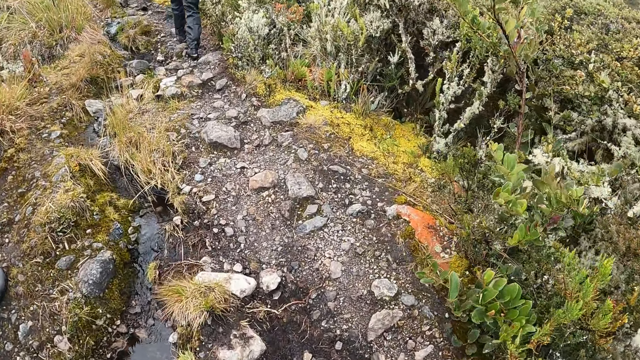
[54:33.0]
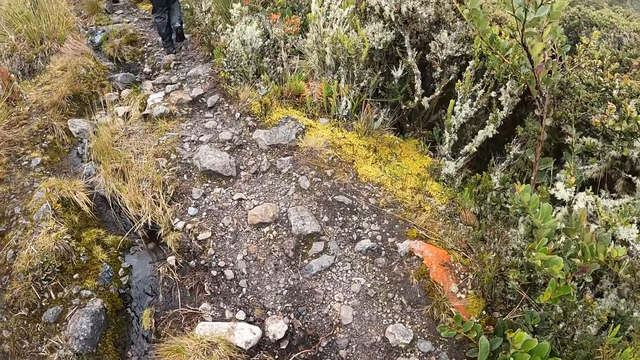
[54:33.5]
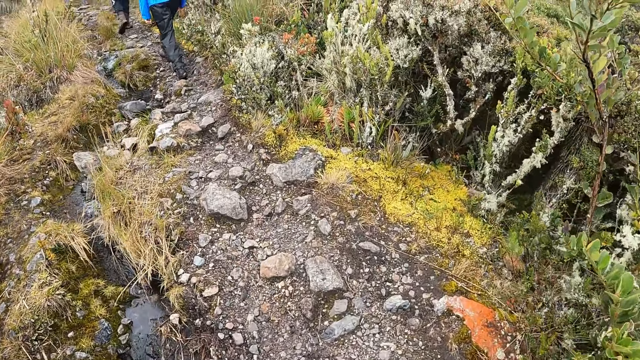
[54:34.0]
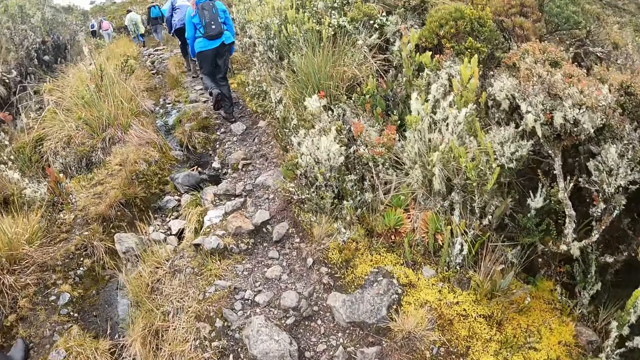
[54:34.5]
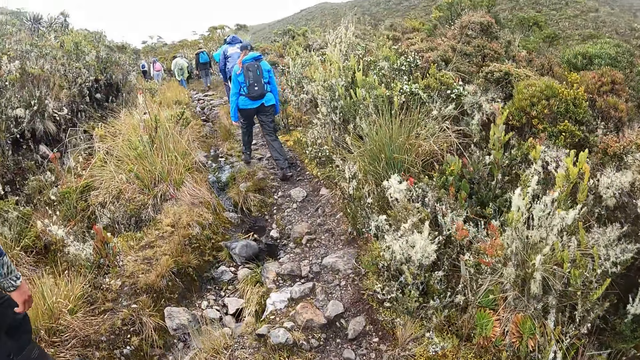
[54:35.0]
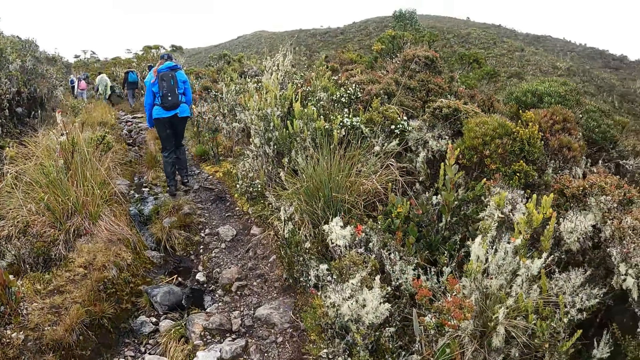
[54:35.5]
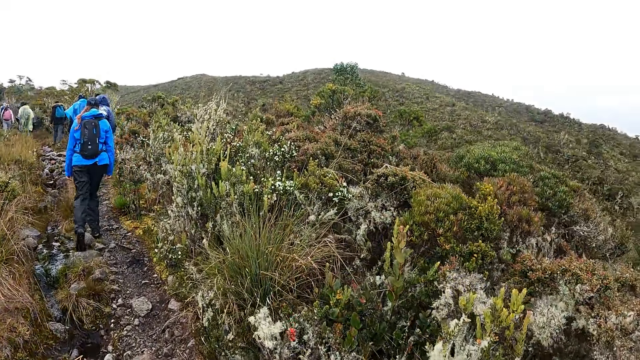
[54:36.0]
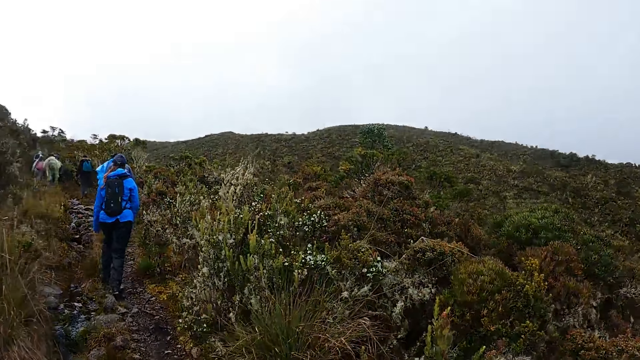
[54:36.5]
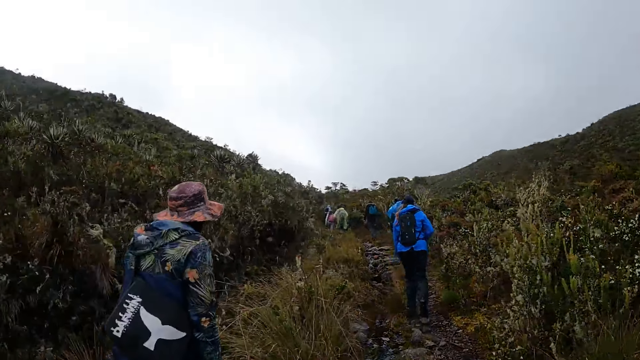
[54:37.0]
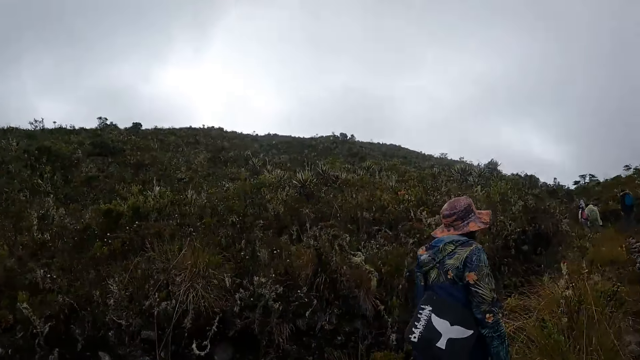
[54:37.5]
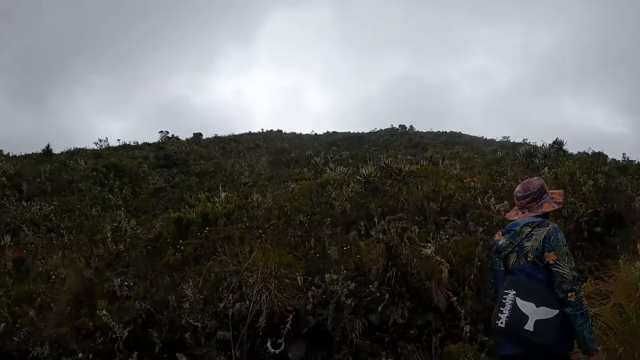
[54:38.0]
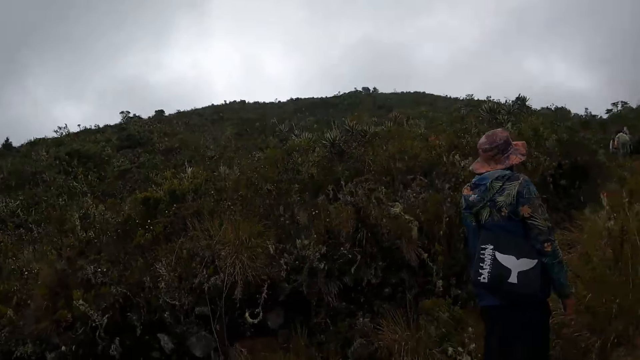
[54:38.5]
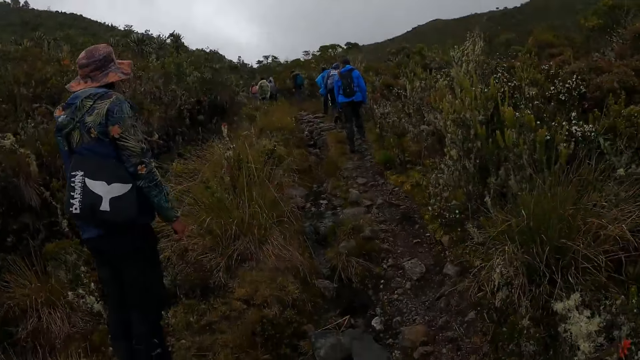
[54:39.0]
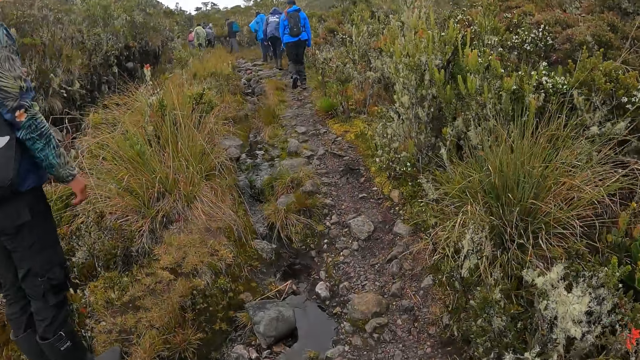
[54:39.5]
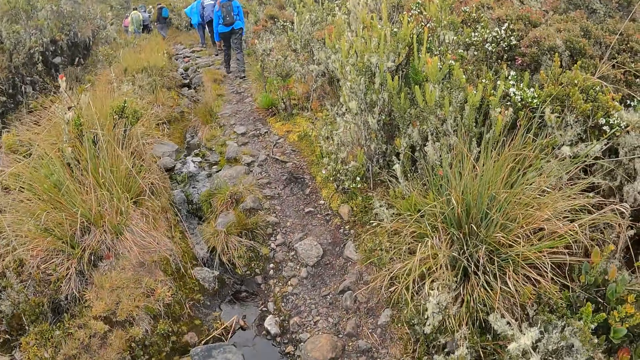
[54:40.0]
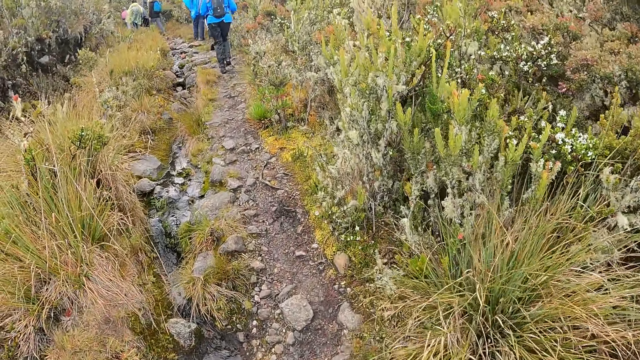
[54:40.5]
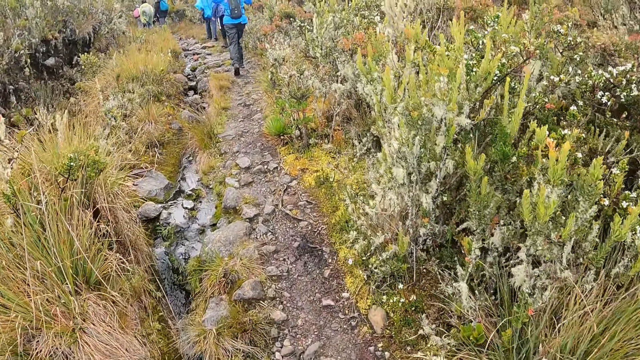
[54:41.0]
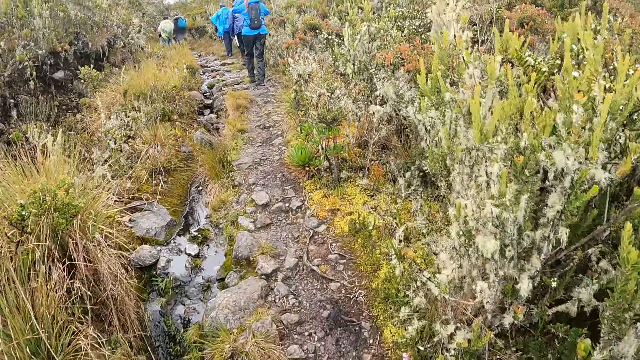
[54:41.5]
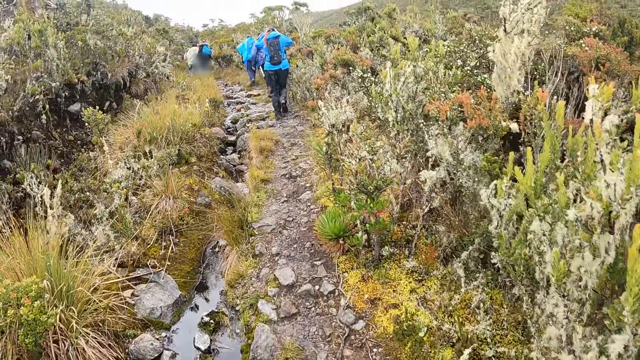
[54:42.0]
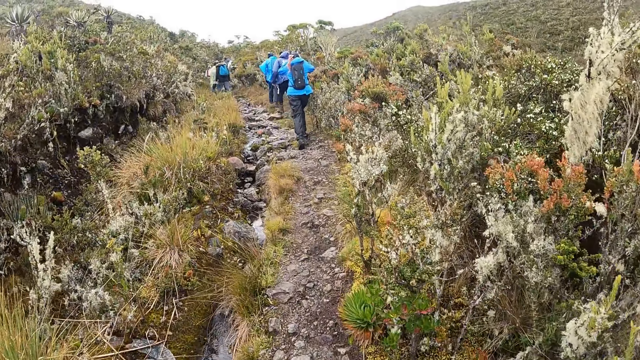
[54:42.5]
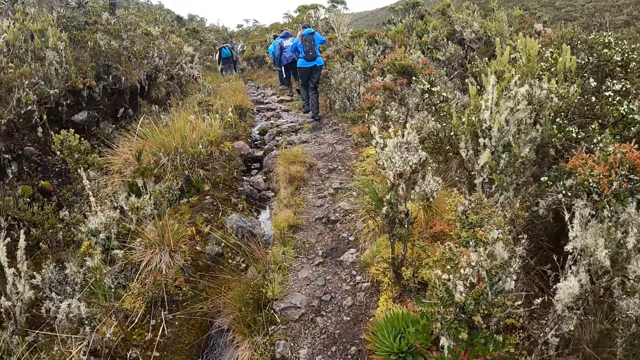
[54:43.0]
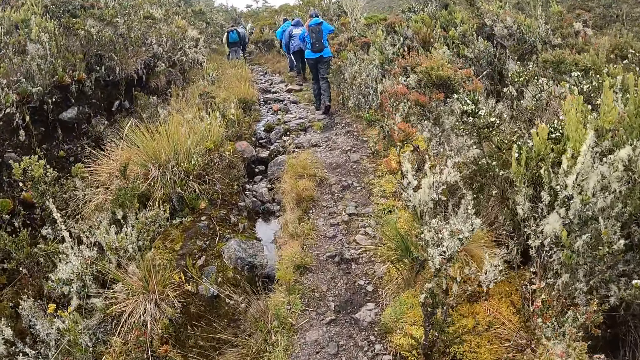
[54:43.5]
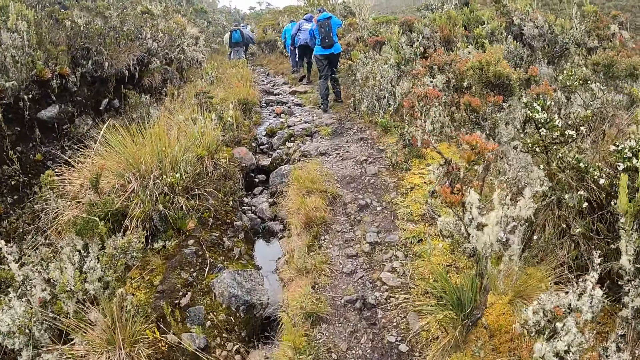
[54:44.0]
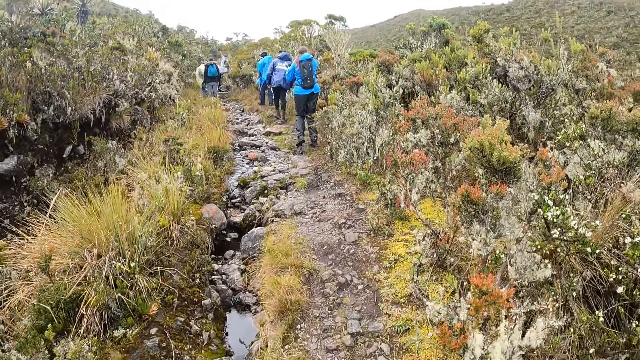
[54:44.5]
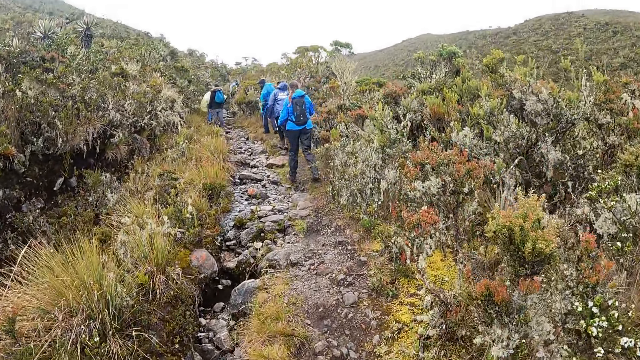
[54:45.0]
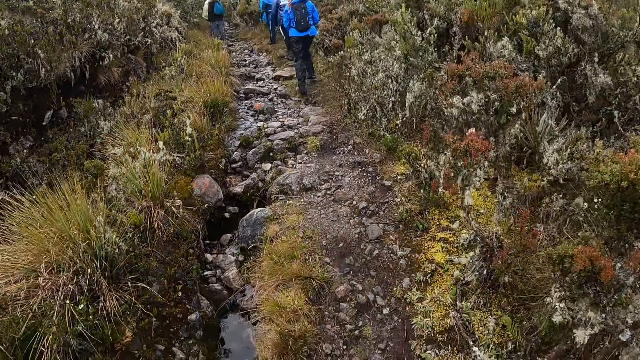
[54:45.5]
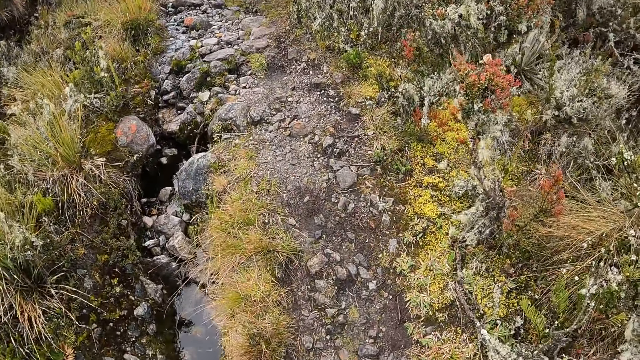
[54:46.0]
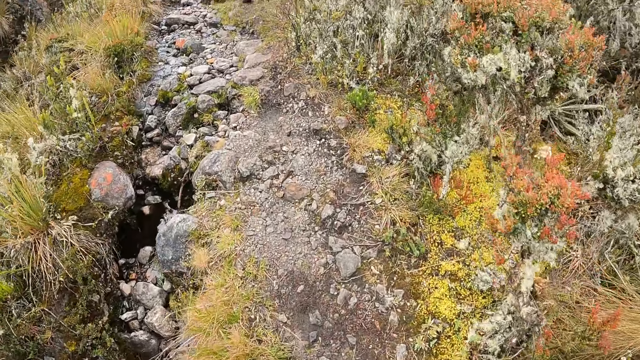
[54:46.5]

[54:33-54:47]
The camera wearer looks around and walks up the mountain.

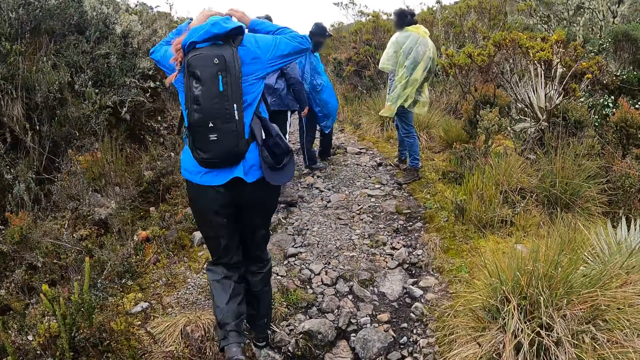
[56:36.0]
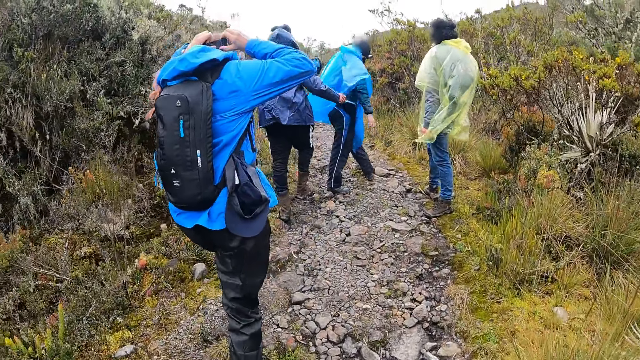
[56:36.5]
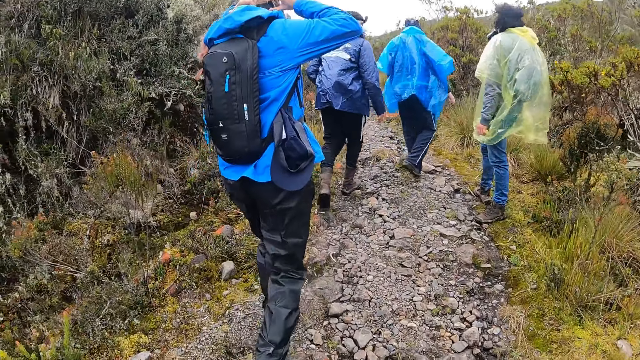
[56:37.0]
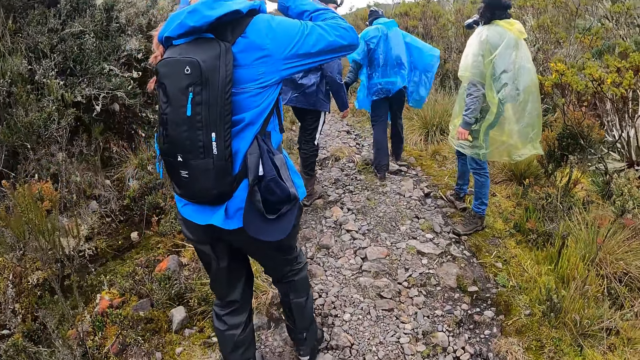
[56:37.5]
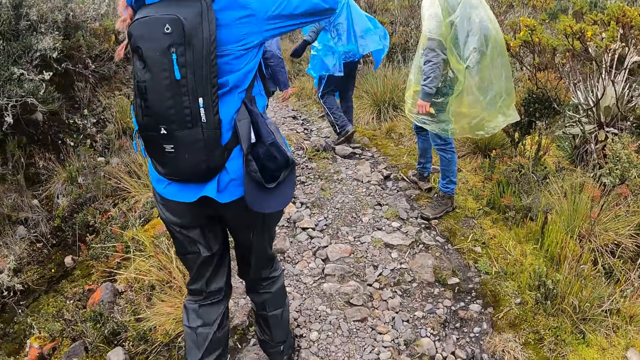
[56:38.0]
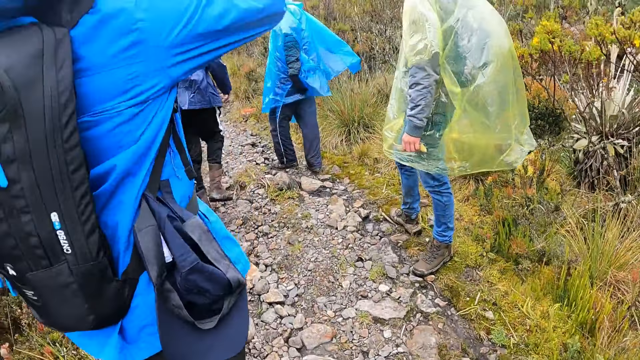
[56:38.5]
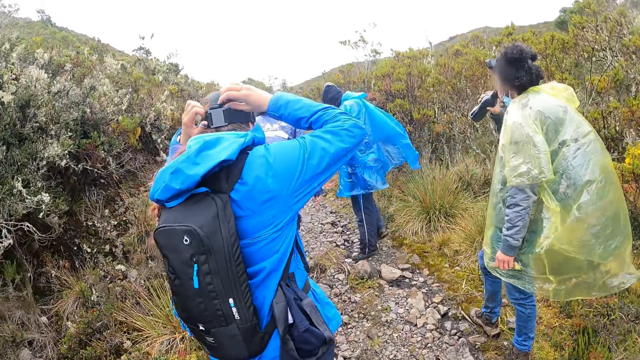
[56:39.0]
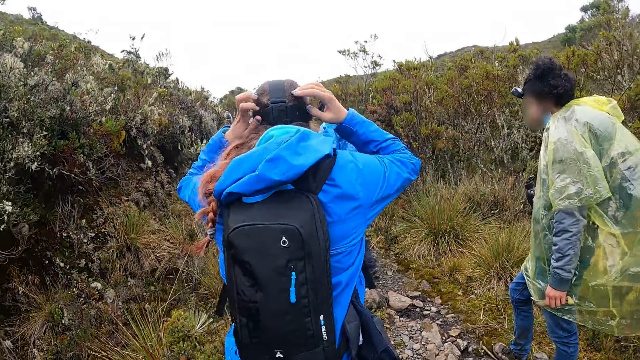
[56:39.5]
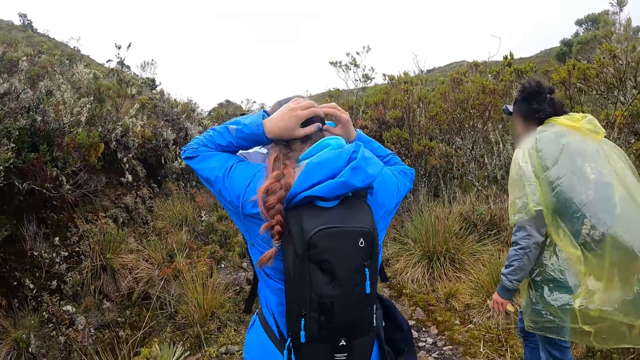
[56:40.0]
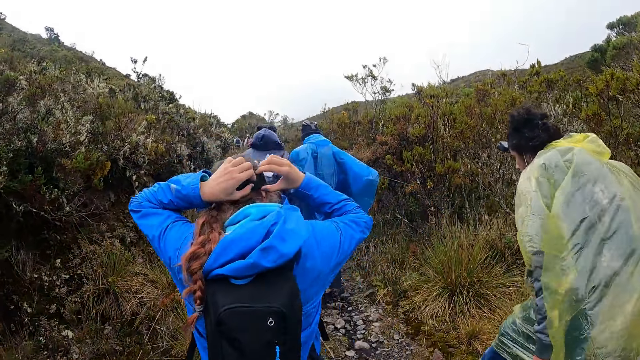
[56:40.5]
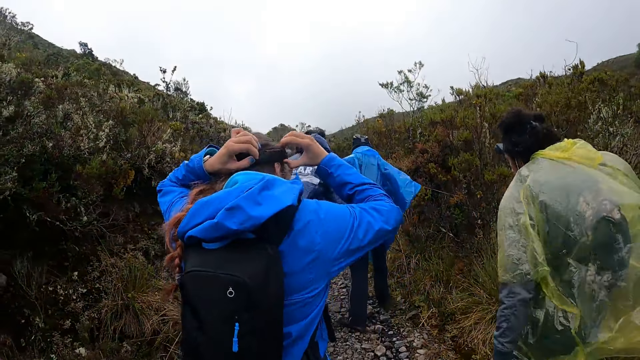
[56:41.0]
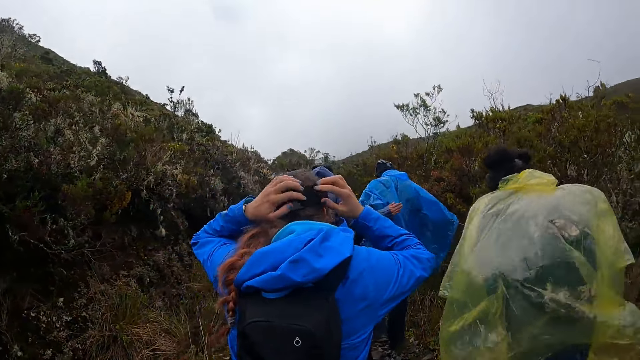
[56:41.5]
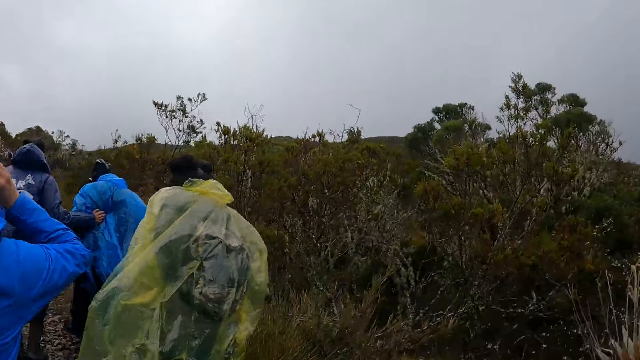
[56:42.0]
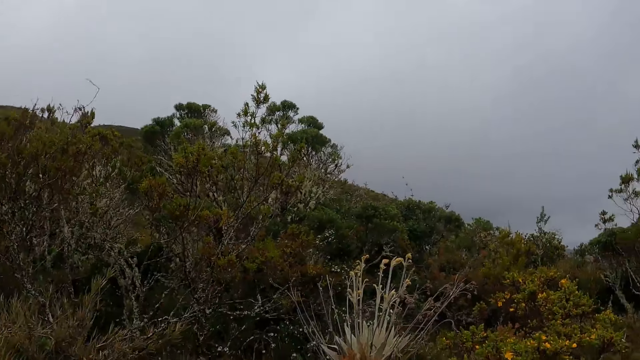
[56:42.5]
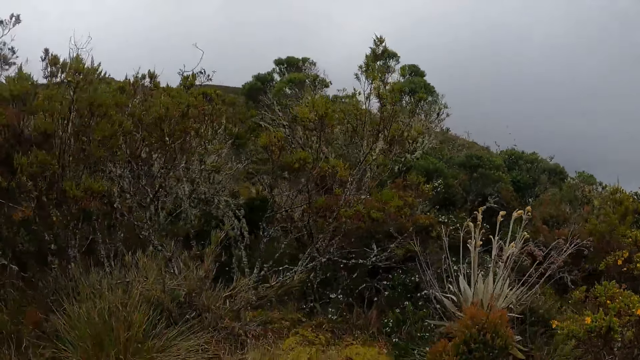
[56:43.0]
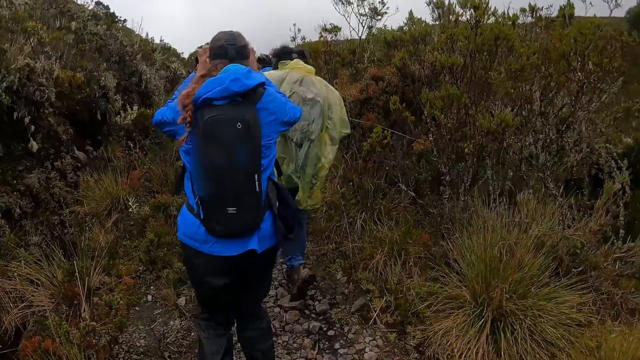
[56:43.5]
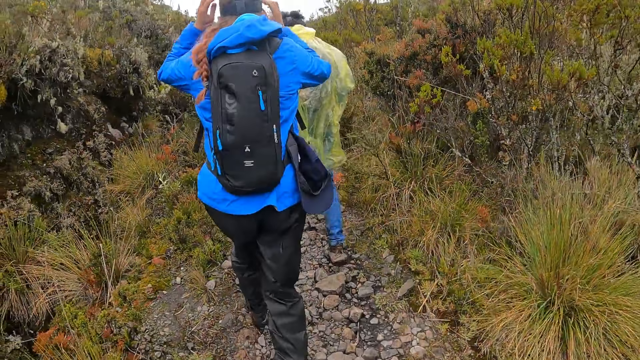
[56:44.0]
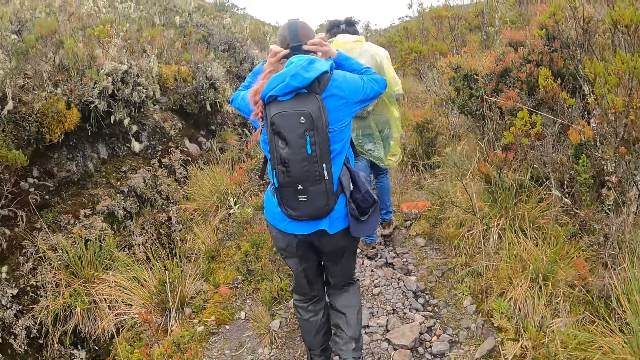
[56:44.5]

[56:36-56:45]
A man drinks from a bottle in his right hand. The camera wearer looks around and walks up the mountain.
